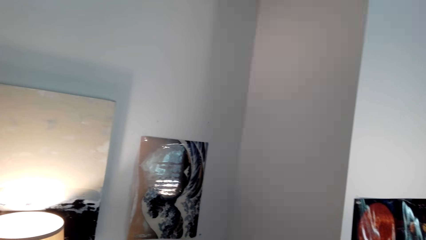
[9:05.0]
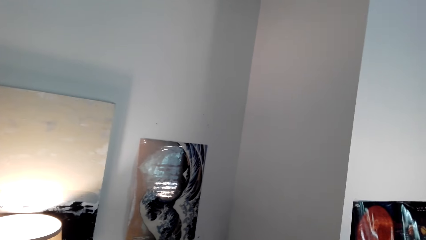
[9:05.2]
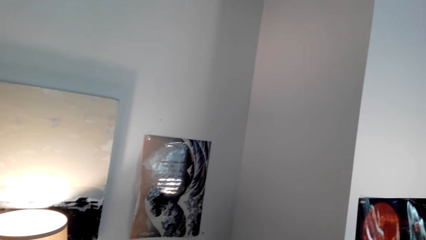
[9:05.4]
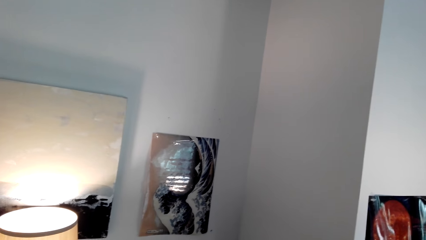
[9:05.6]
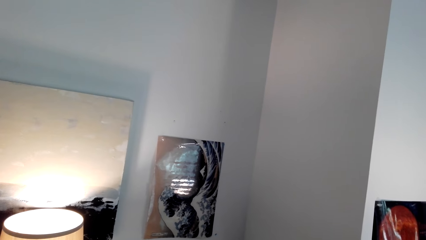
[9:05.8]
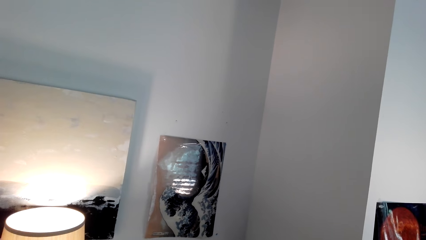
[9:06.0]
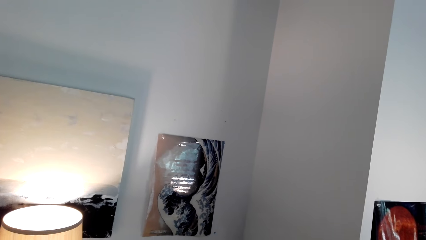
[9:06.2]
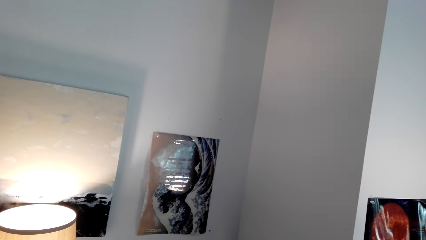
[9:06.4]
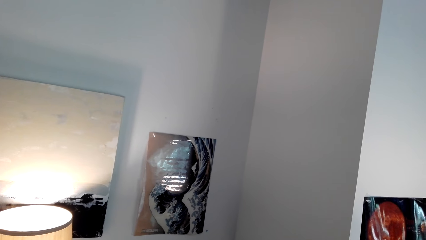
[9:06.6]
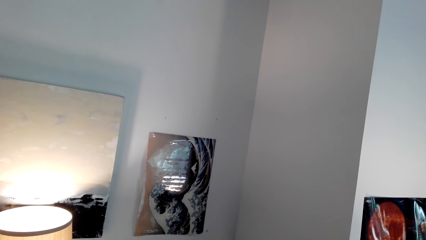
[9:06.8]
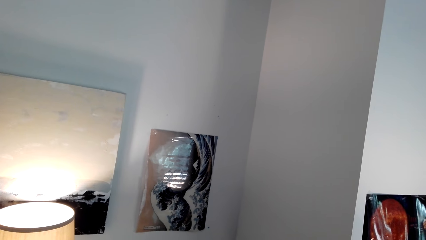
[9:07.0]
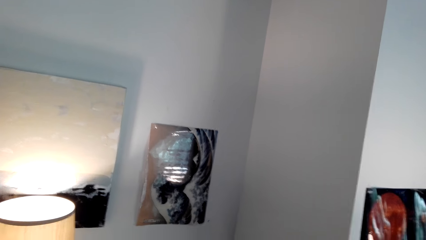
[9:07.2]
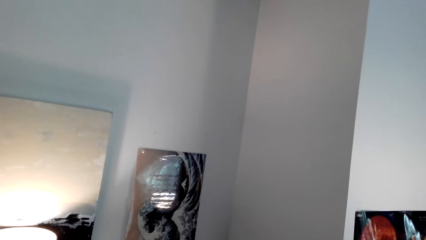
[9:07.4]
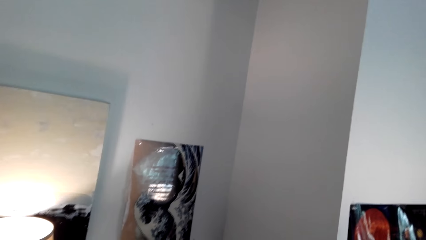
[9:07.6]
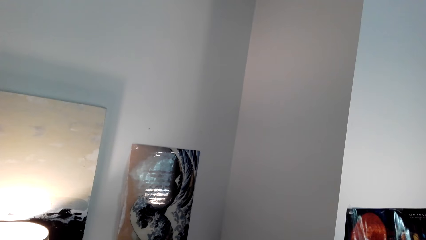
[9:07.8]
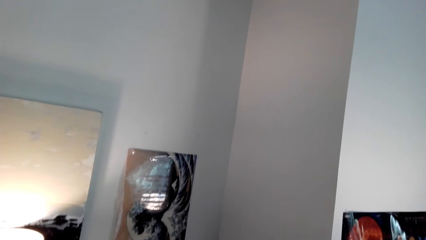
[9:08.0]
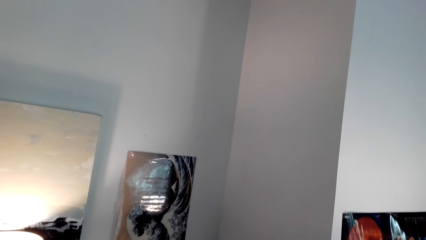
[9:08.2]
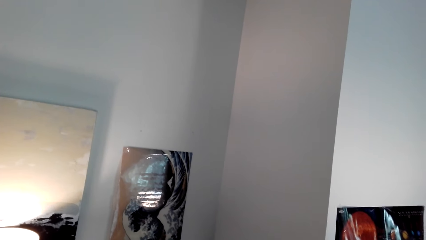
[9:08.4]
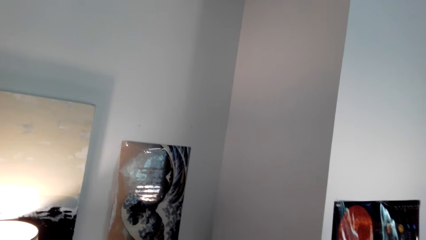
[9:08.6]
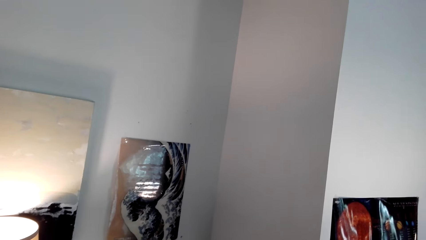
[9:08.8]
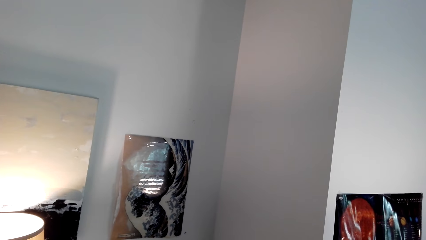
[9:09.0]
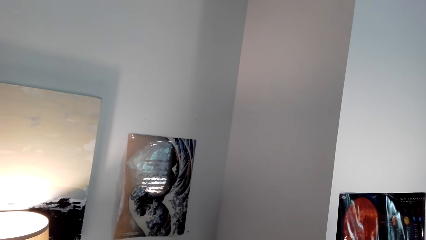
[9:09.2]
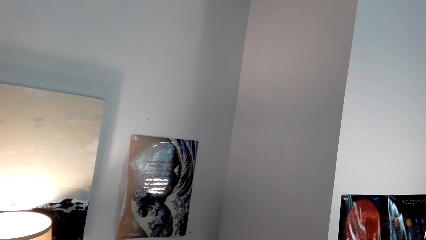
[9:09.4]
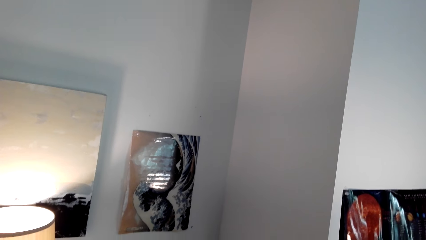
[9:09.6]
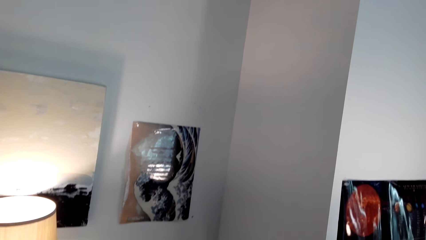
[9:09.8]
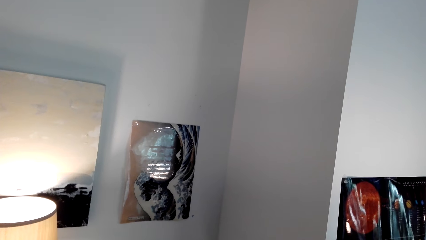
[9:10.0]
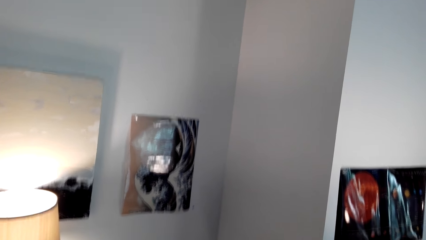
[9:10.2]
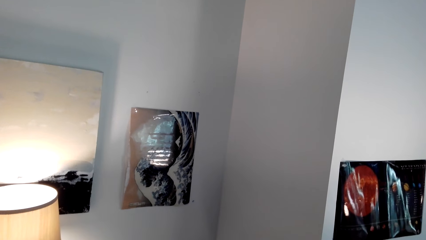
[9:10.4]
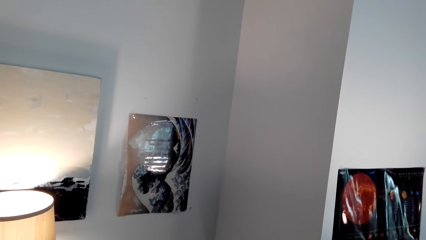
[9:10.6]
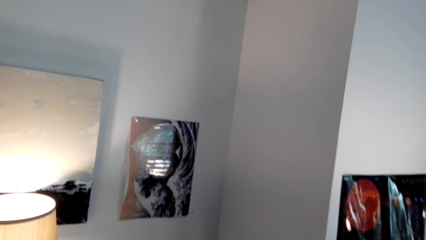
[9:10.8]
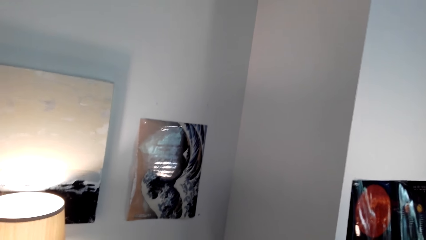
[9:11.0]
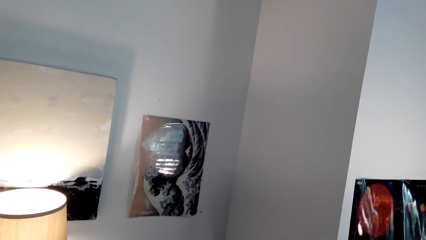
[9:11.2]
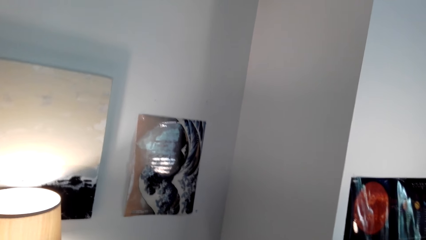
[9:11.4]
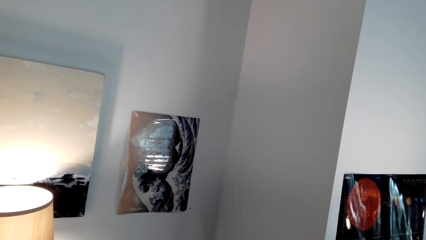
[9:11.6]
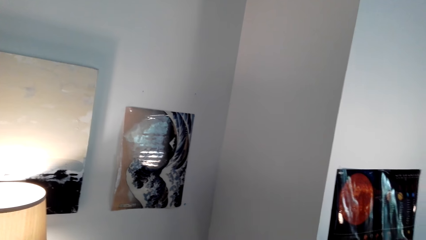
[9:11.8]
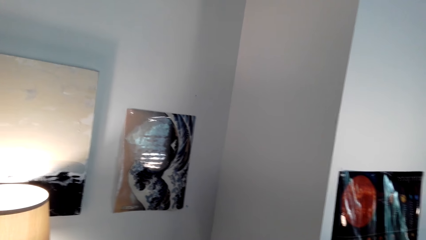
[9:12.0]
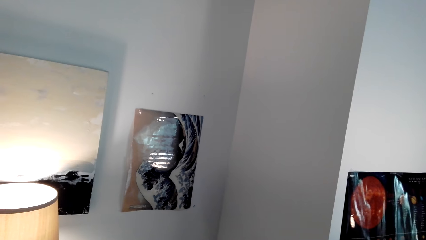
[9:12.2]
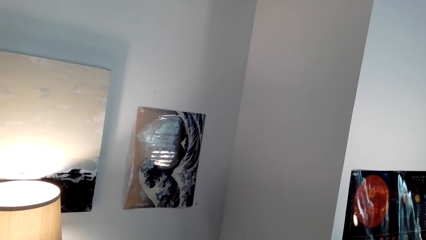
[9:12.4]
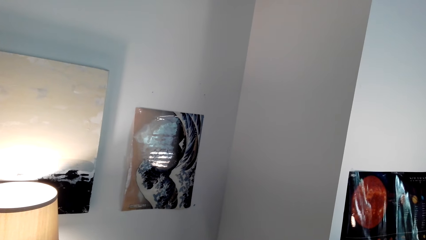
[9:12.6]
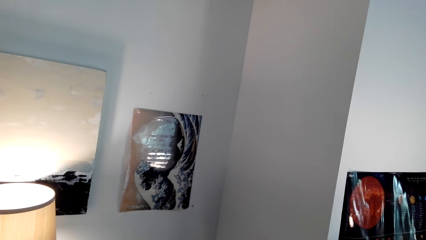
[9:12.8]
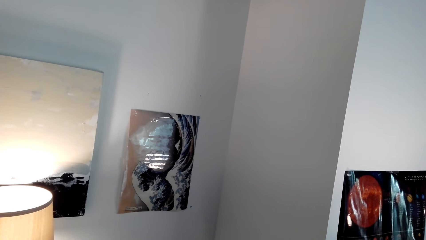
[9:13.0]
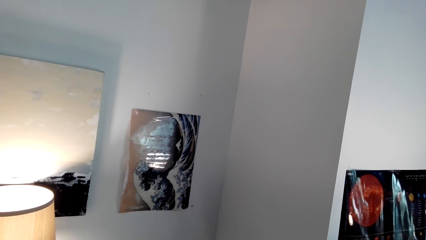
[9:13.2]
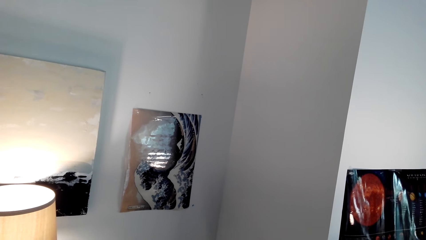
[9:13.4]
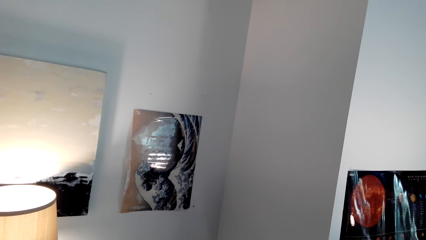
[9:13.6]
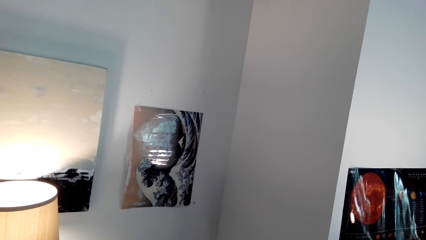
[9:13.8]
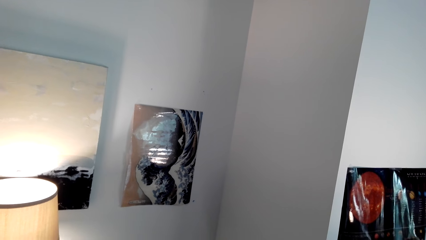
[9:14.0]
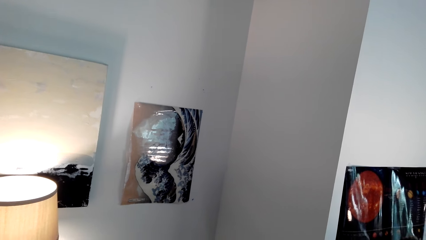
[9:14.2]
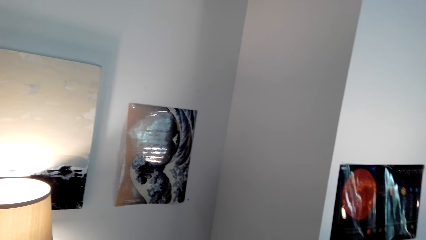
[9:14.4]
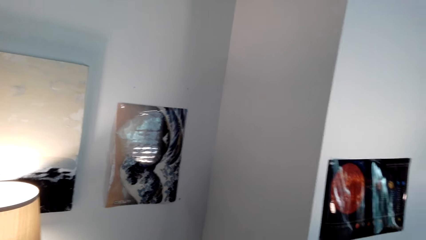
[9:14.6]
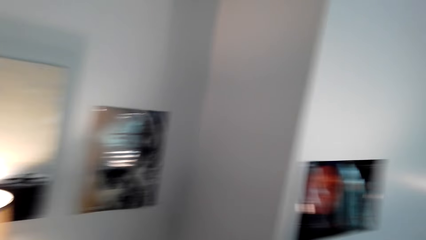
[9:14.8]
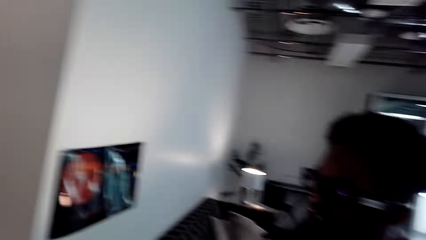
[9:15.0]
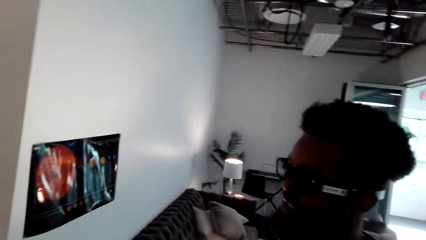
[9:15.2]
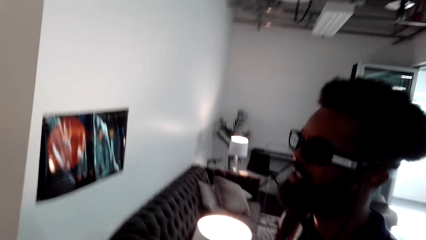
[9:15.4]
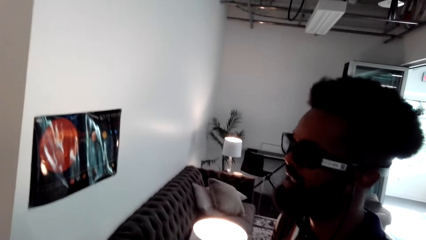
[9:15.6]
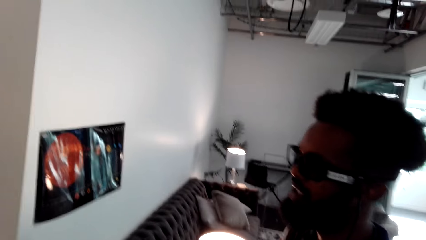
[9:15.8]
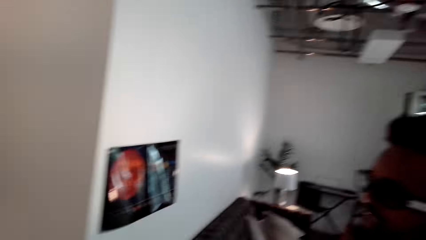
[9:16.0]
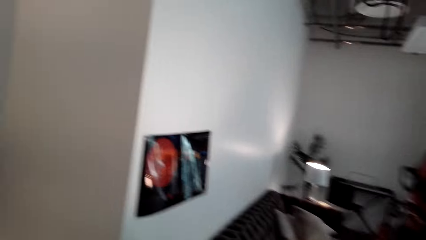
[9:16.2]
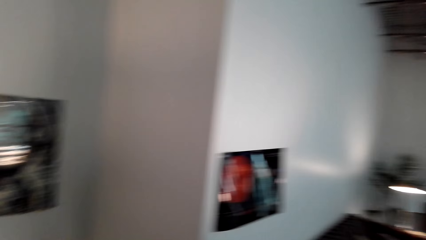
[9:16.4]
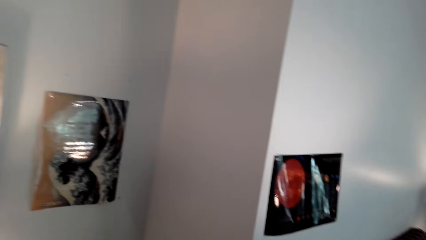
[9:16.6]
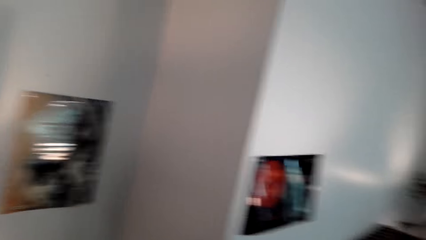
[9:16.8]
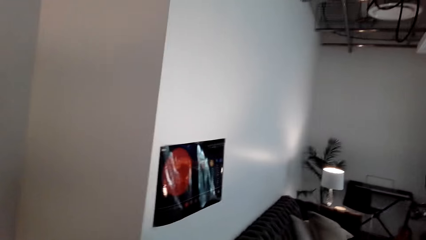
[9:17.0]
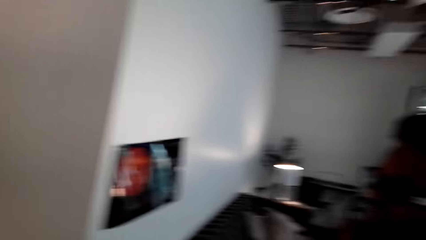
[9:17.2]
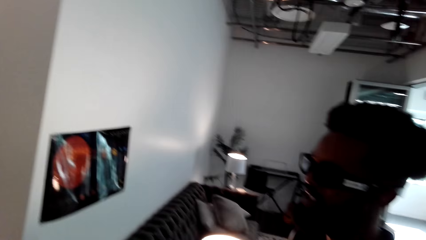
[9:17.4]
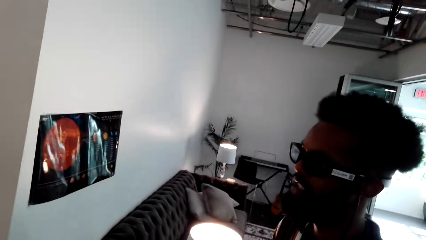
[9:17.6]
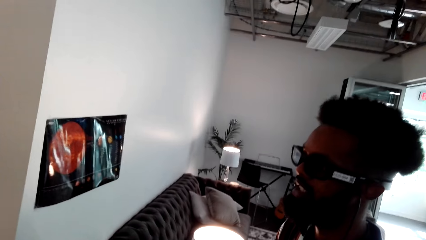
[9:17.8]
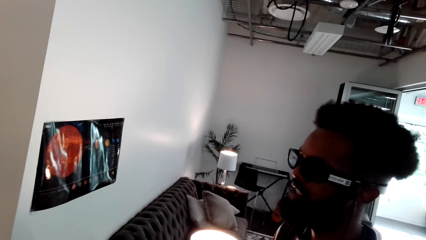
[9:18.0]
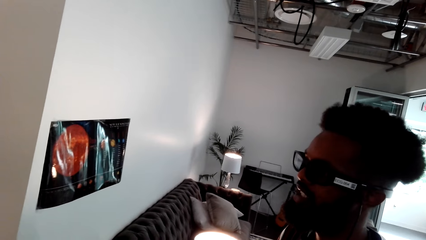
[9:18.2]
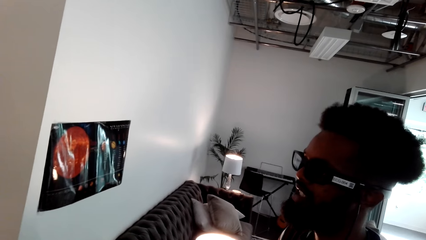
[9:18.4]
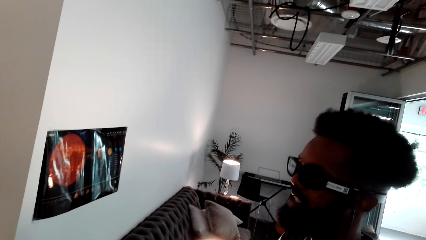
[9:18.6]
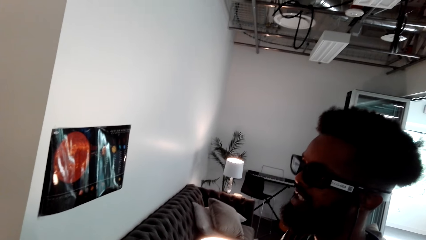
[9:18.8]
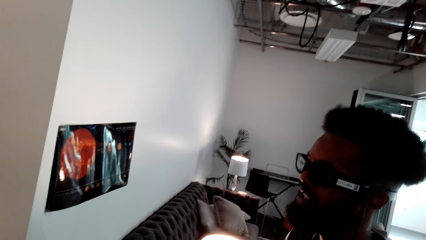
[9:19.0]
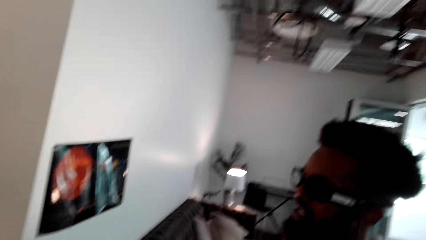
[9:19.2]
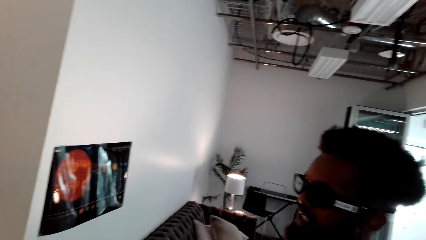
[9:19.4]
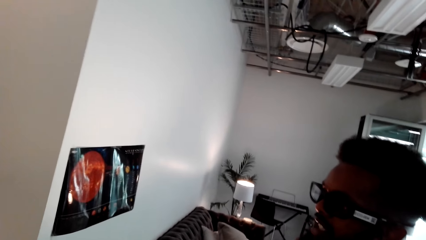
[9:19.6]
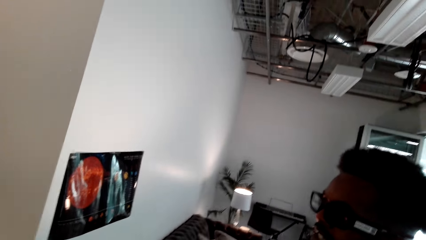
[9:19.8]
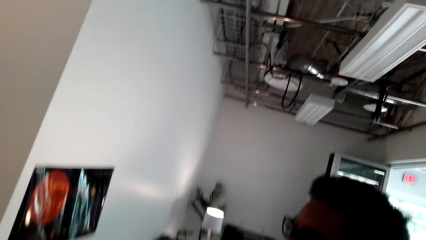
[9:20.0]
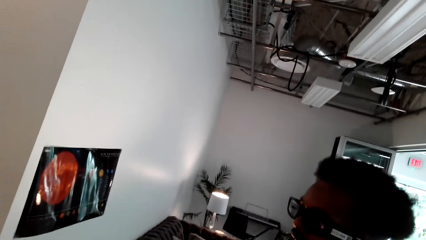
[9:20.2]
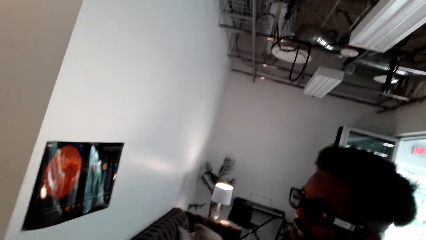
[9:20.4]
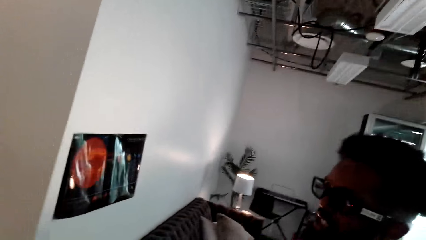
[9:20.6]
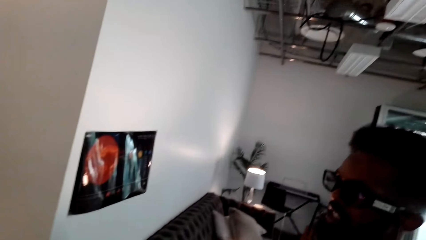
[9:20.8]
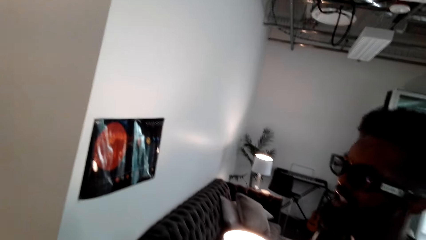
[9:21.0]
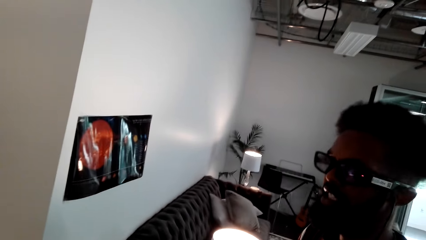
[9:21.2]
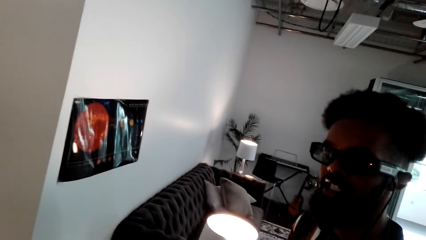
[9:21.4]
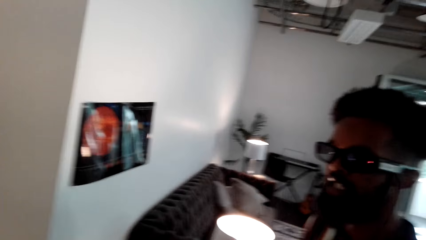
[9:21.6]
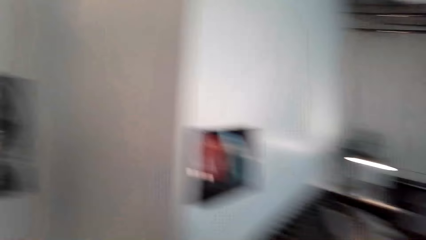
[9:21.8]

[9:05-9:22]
The camera wearer looks at a man. They look around. The man speaks. The man shakes his head.
